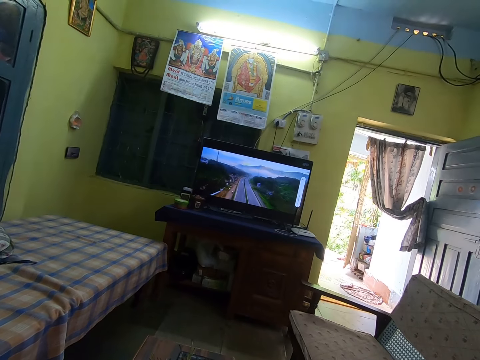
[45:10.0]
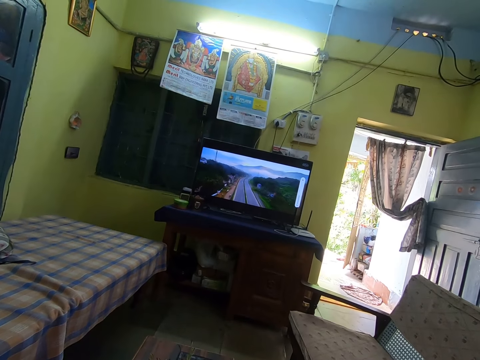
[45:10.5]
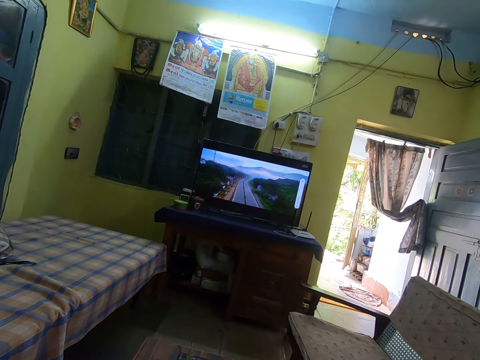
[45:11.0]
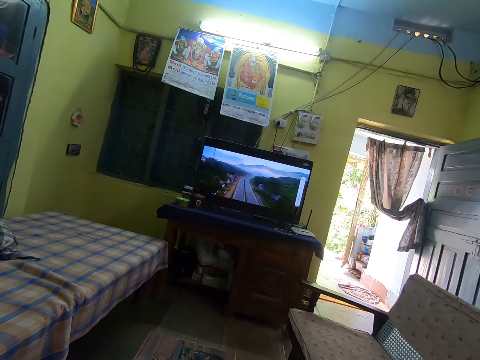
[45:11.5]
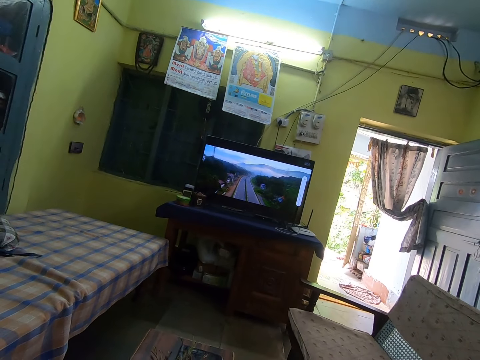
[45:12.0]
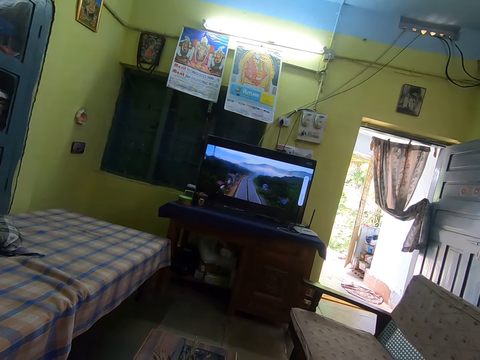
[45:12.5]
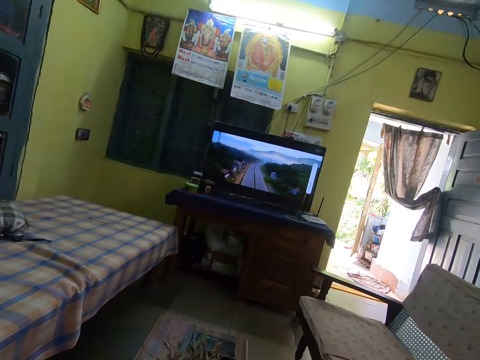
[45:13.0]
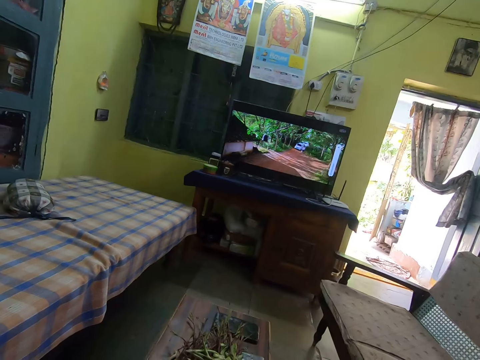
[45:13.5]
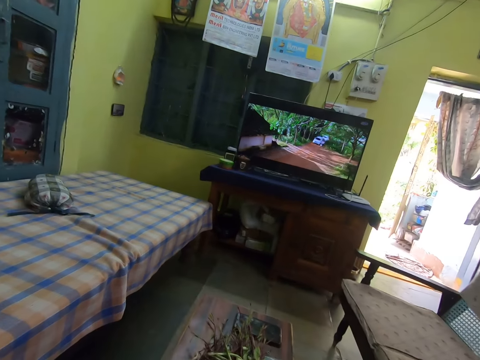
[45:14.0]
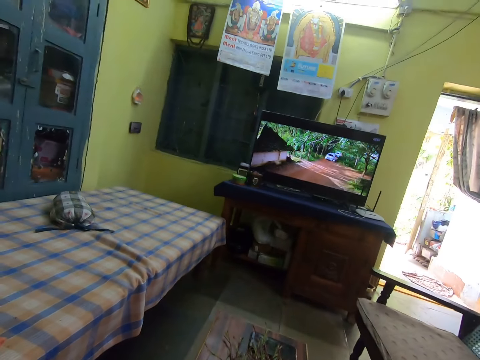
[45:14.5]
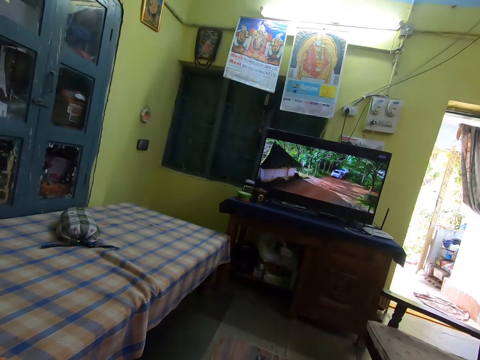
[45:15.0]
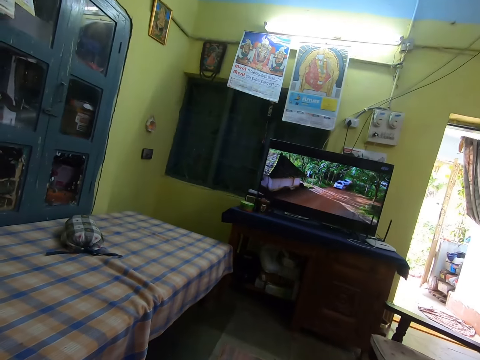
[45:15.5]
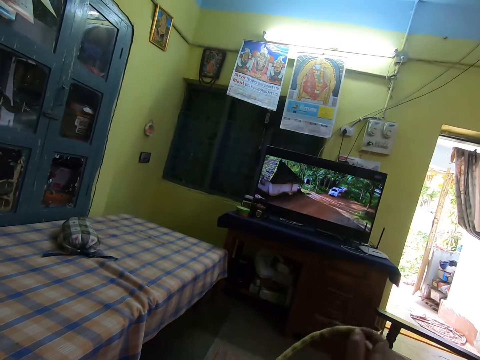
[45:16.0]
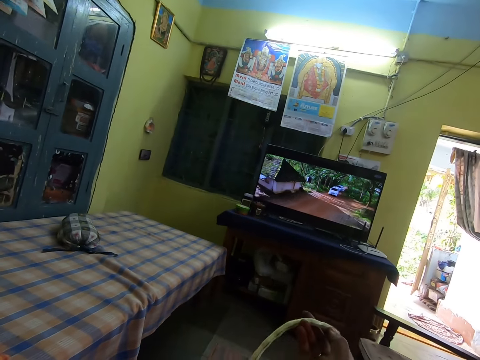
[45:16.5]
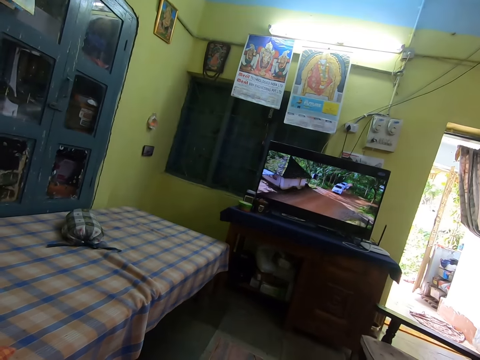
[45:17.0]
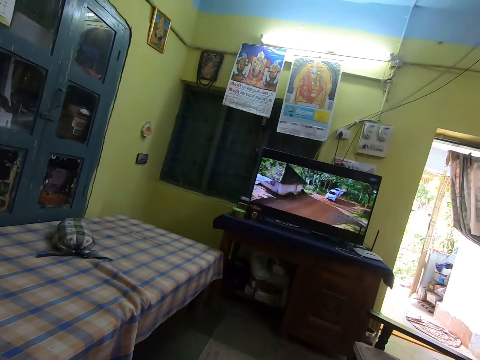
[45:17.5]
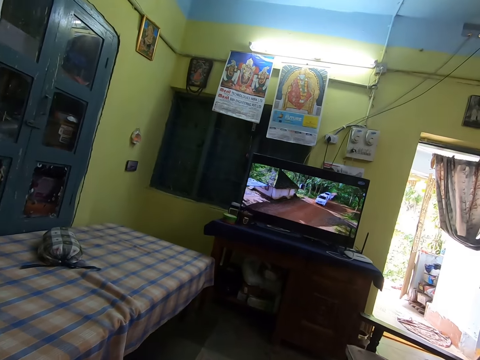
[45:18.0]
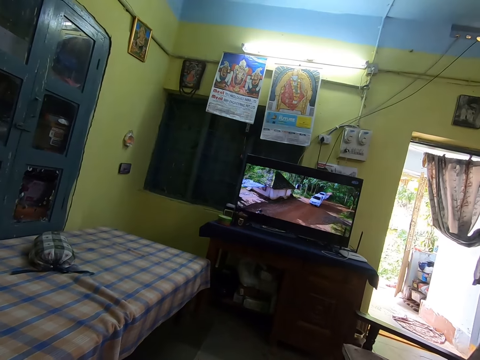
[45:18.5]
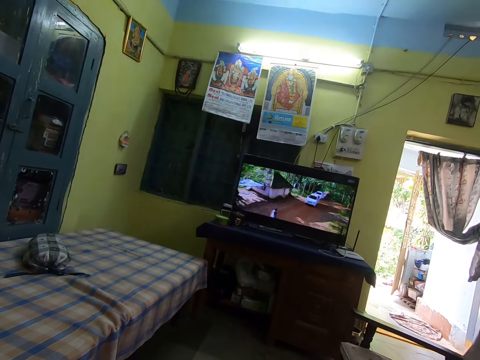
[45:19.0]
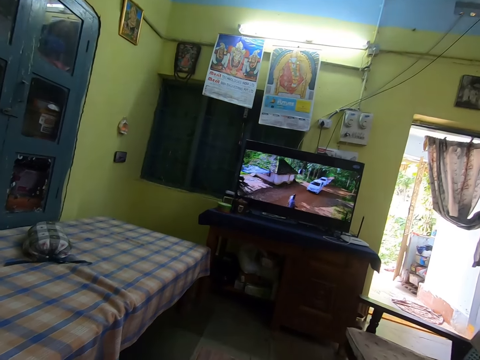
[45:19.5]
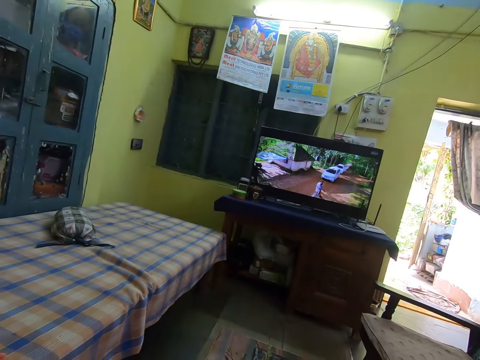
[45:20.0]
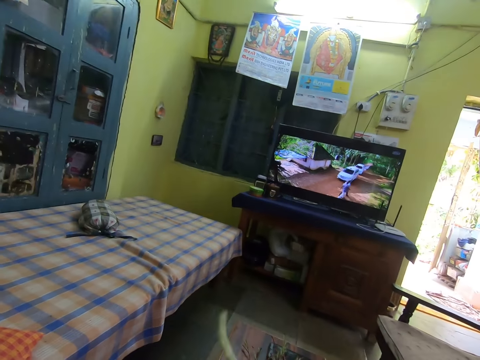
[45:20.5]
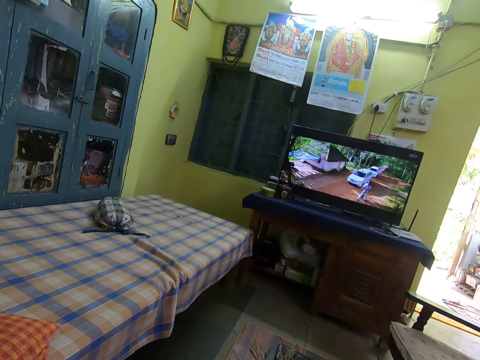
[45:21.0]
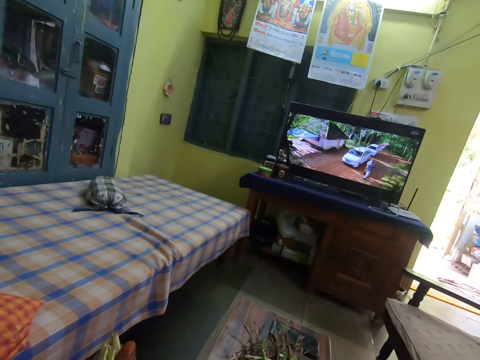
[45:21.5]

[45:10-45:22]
The camera wearer watches television. They look around. They look at the bean pod.

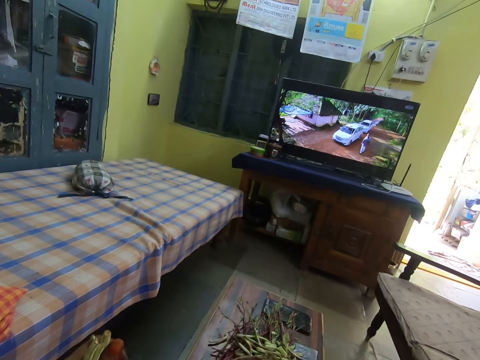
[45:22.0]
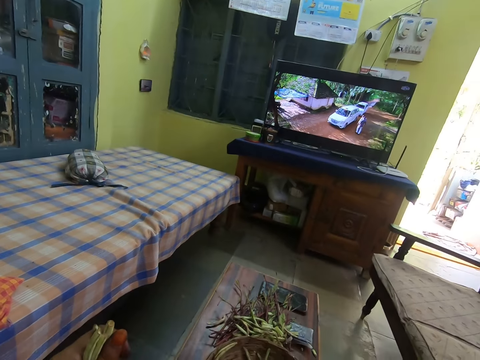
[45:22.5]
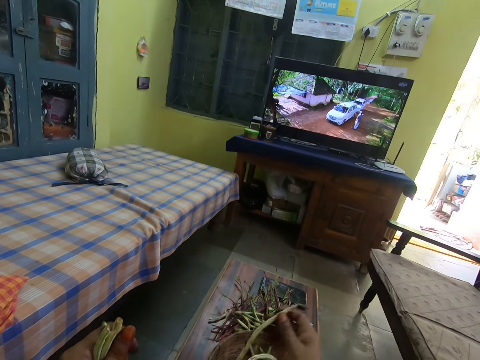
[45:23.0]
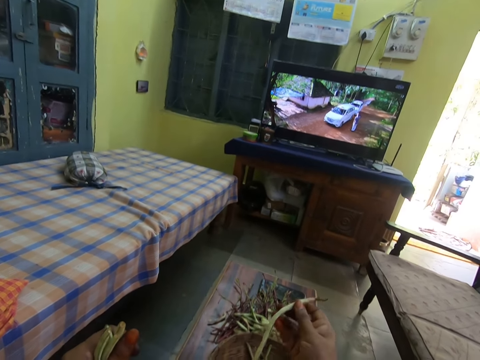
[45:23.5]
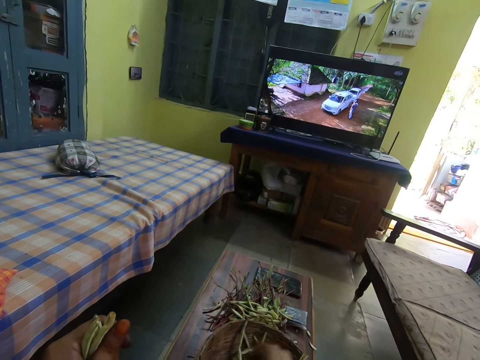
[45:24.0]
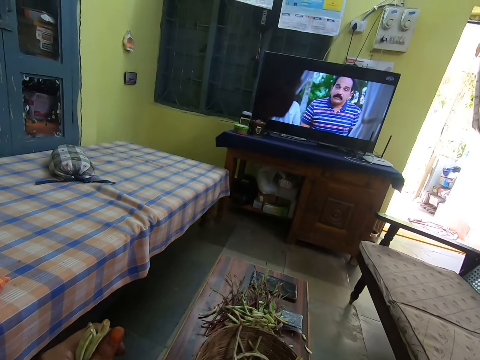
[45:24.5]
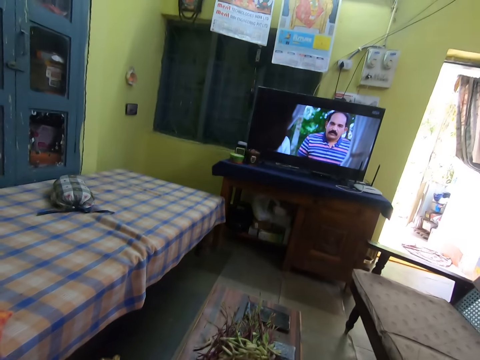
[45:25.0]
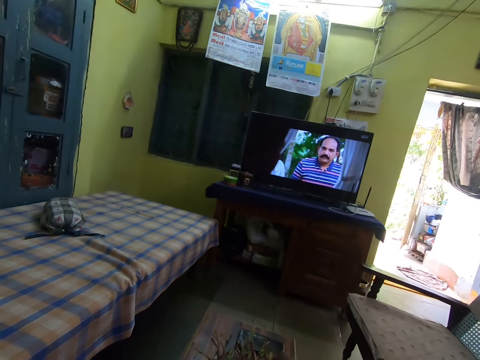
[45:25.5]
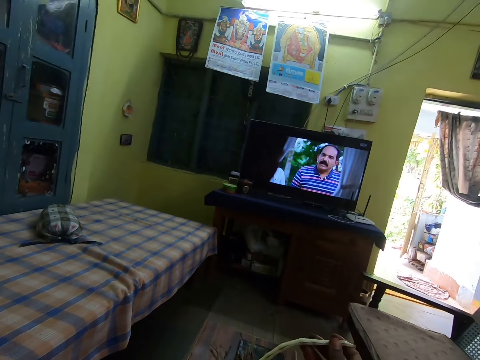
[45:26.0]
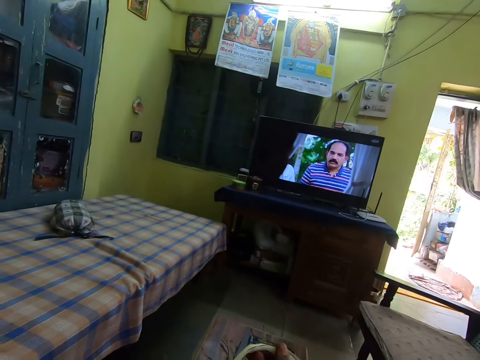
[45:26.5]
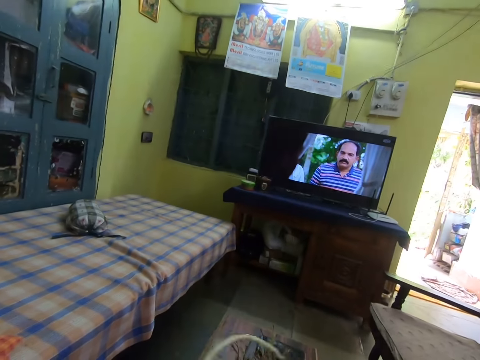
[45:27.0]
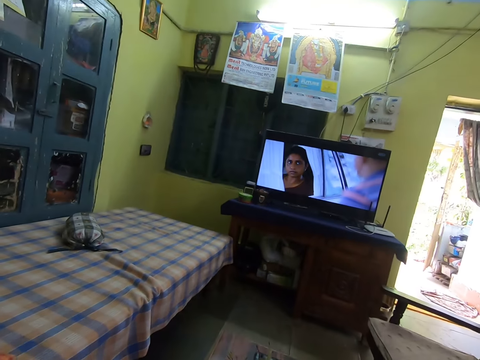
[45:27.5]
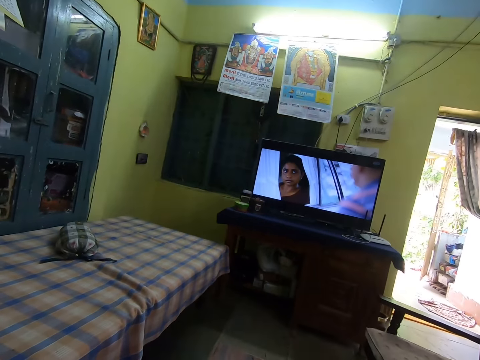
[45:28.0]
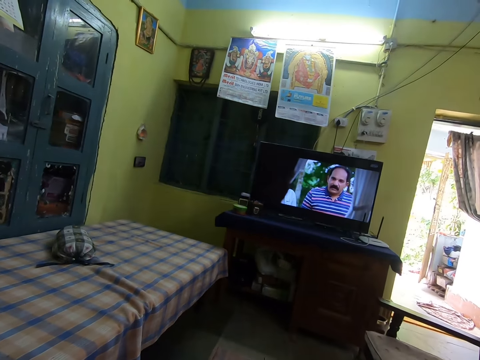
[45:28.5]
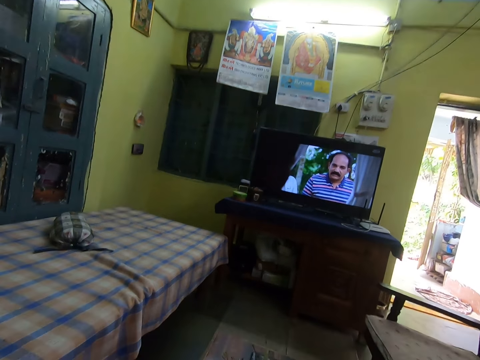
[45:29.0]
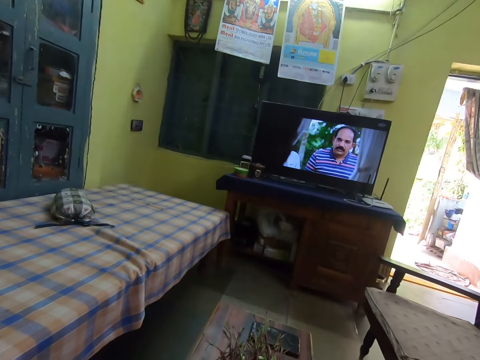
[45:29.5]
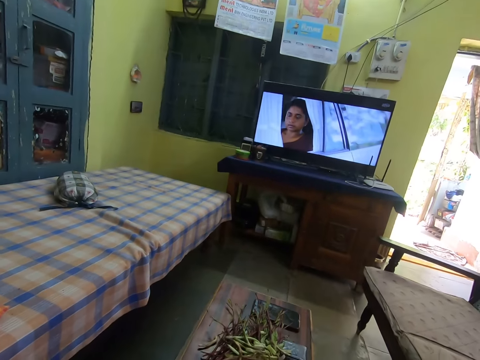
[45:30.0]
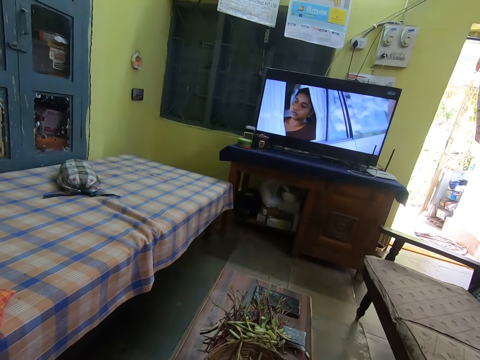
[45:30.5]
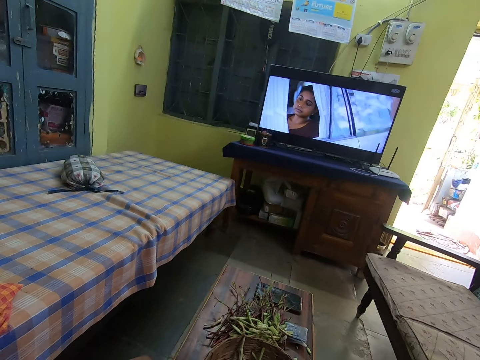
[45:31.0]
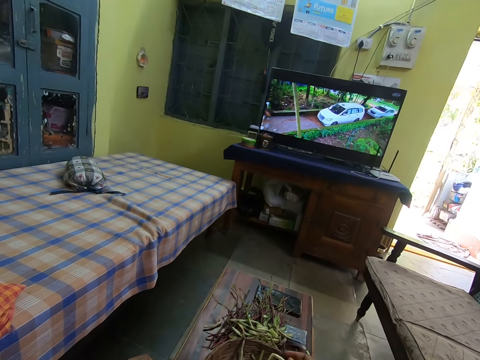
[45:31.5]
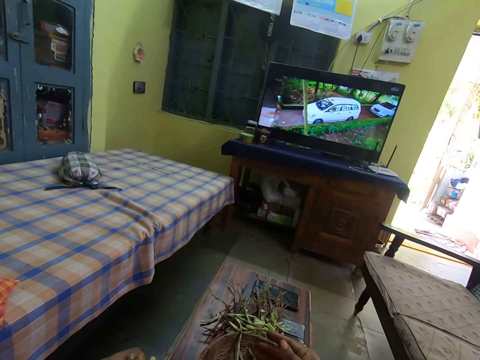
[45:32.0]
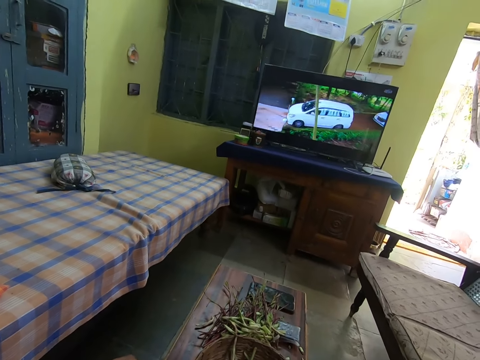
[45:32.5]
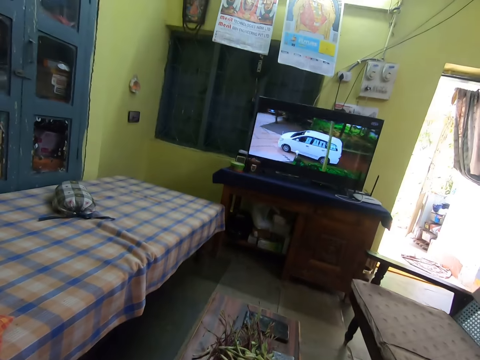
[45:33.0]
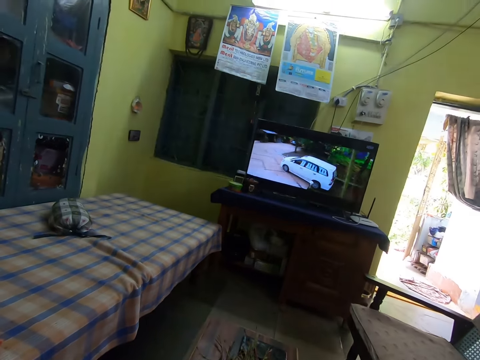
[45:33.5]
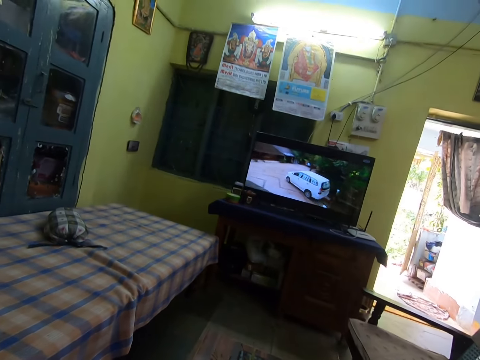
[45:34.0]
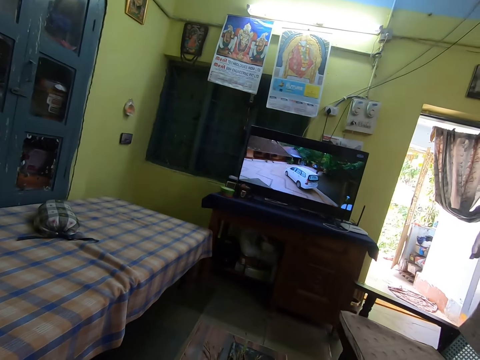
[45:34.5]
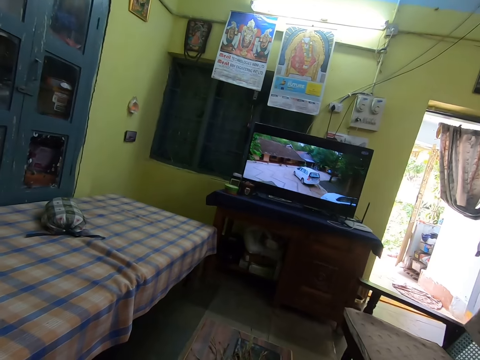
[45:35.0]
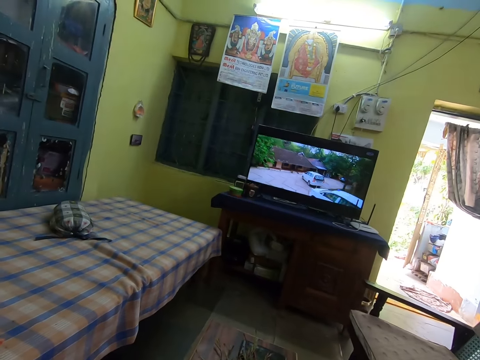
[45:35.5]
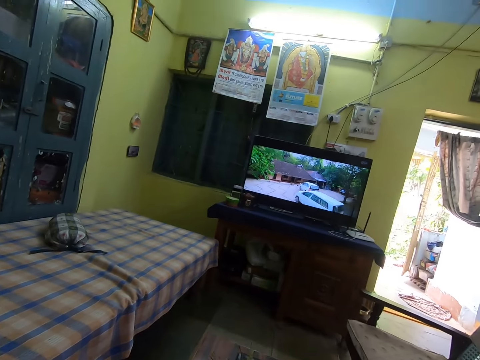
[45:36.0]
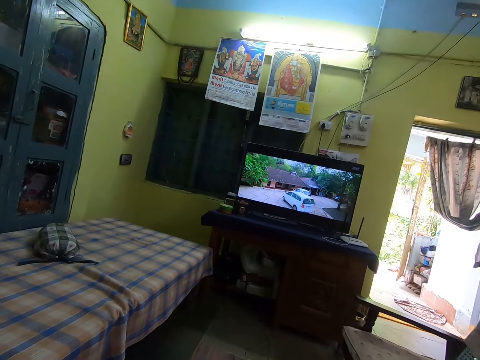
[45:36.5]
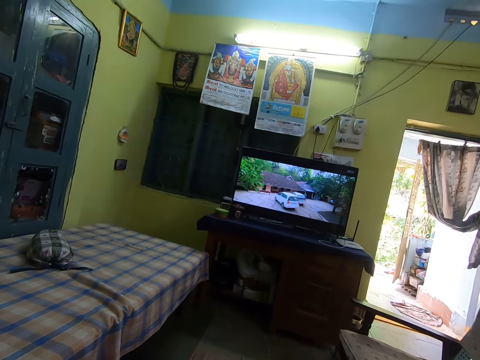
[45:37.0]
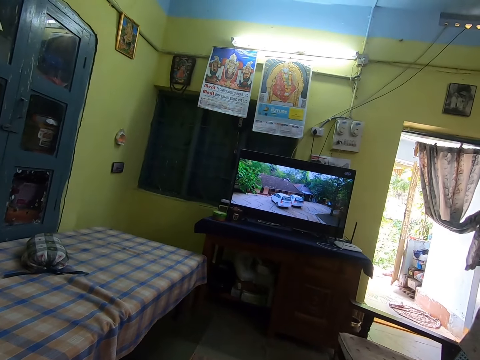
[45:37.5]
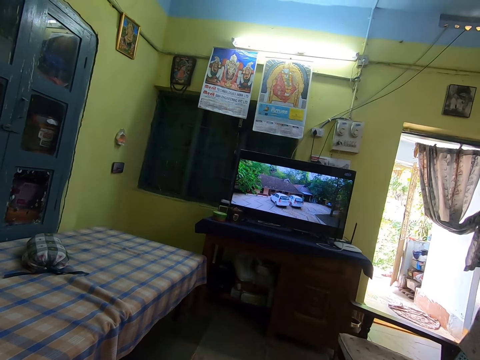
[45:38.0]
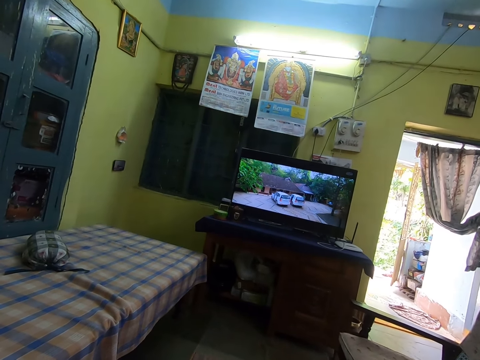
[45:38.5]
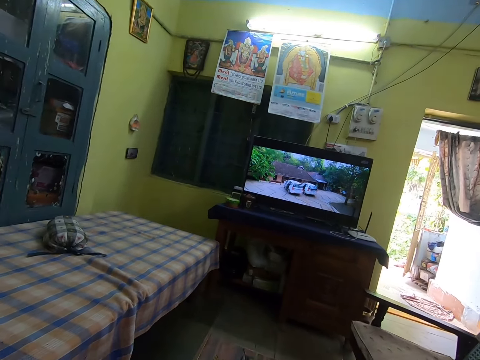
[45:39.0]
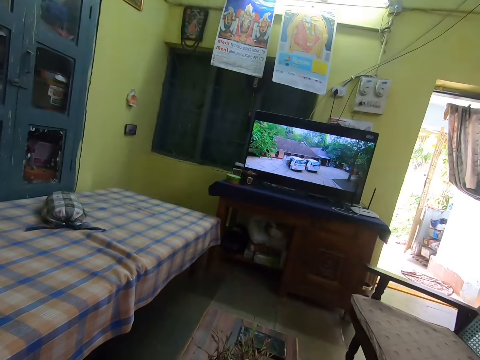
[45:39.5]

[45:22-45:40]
The camera wearer picks a bean pod from the basket. They drop the bean pod in the basket. They look at the bean pod. They pick the bean pod from the basket.
